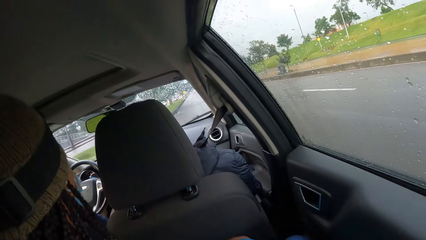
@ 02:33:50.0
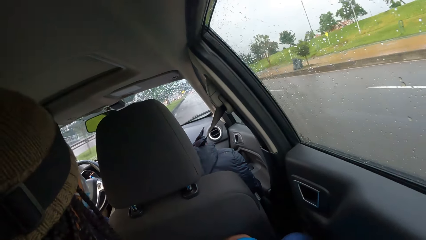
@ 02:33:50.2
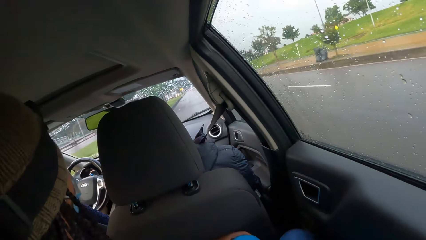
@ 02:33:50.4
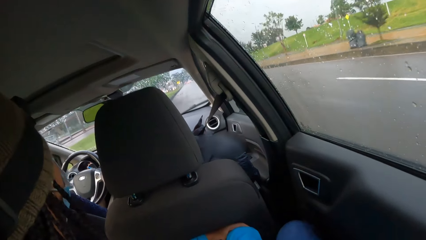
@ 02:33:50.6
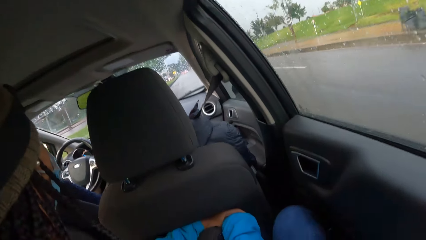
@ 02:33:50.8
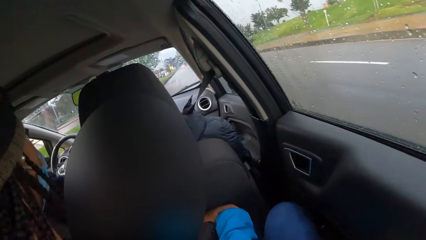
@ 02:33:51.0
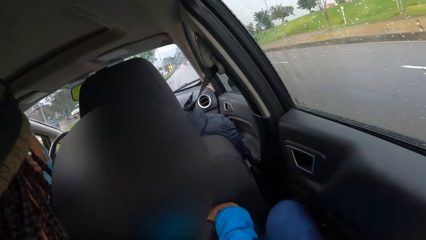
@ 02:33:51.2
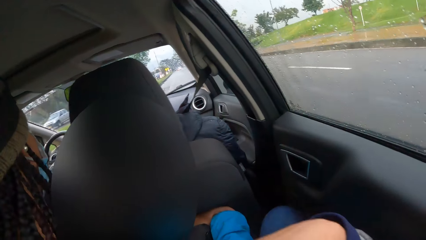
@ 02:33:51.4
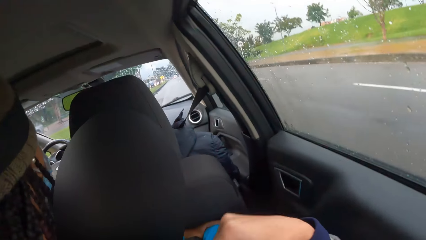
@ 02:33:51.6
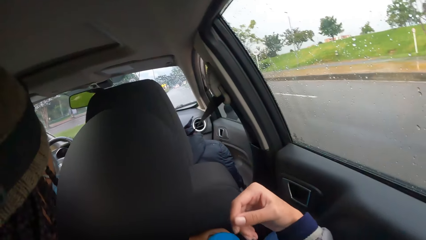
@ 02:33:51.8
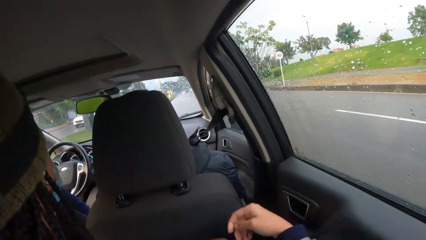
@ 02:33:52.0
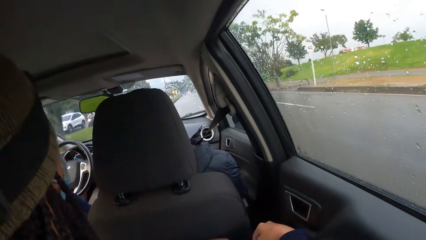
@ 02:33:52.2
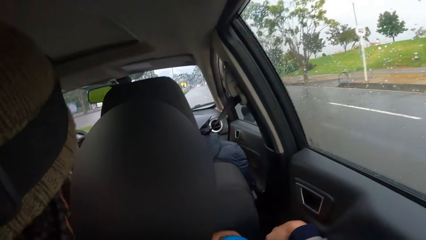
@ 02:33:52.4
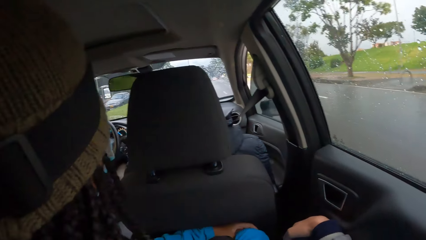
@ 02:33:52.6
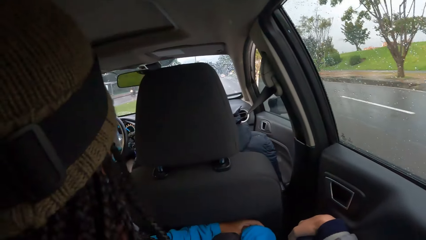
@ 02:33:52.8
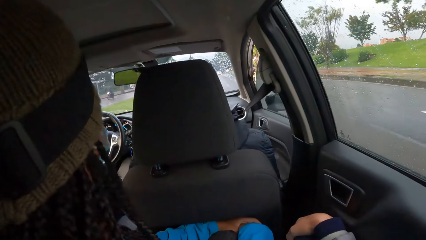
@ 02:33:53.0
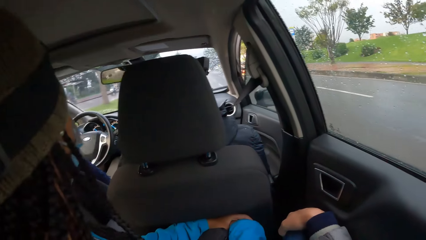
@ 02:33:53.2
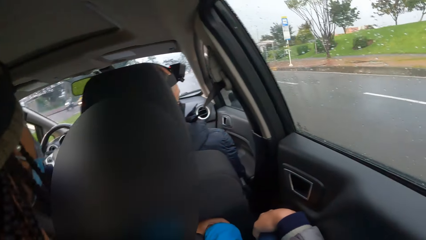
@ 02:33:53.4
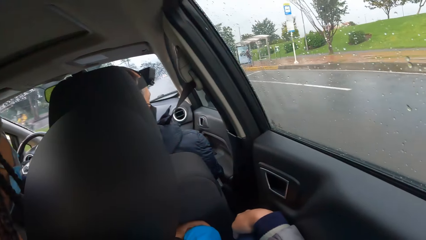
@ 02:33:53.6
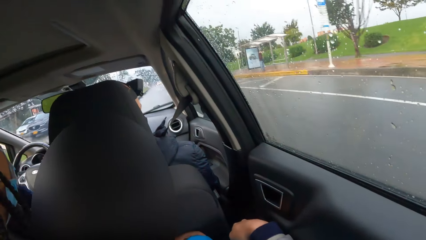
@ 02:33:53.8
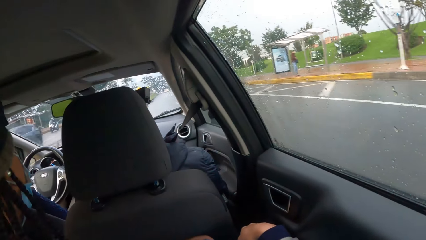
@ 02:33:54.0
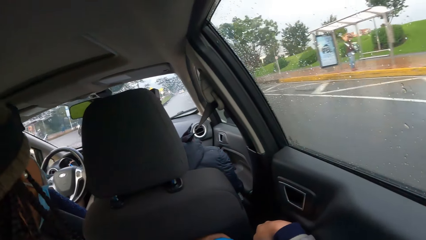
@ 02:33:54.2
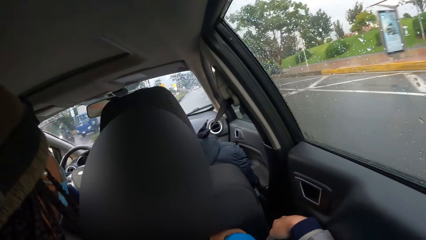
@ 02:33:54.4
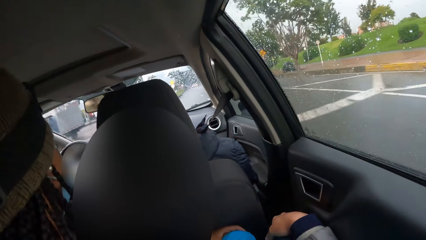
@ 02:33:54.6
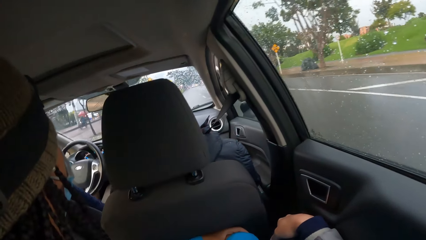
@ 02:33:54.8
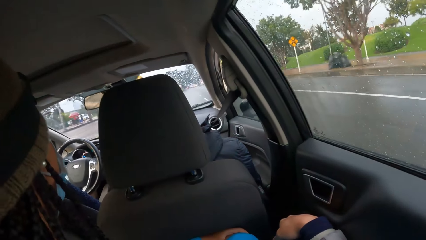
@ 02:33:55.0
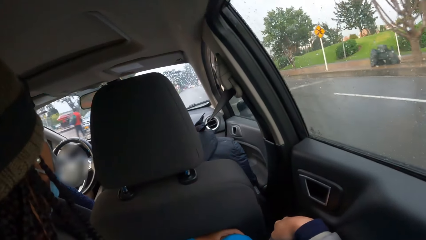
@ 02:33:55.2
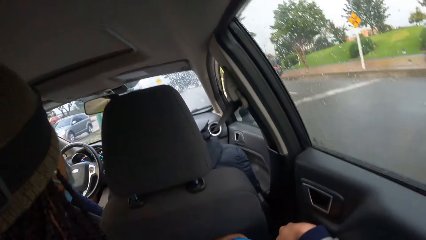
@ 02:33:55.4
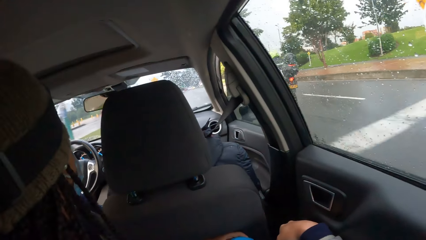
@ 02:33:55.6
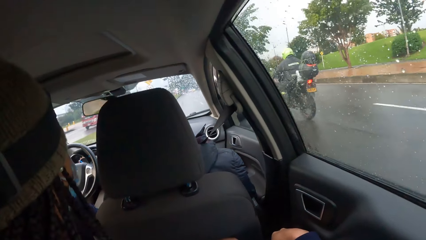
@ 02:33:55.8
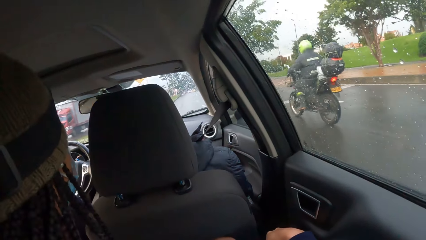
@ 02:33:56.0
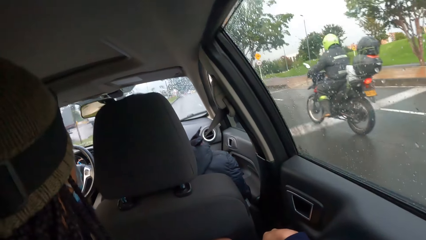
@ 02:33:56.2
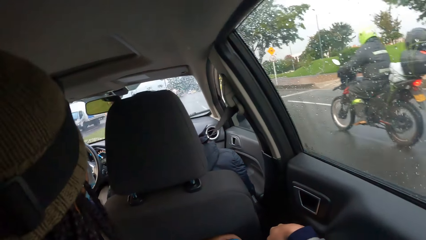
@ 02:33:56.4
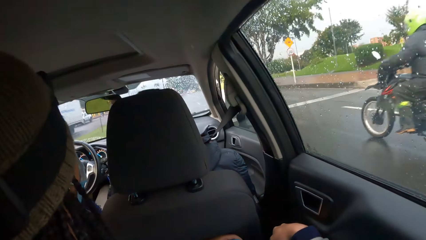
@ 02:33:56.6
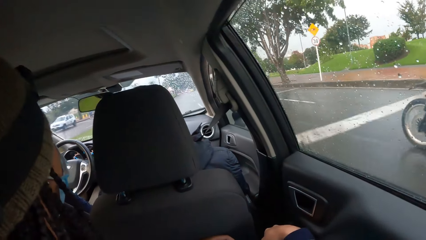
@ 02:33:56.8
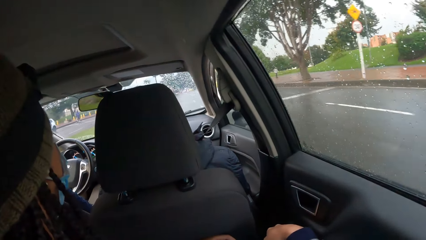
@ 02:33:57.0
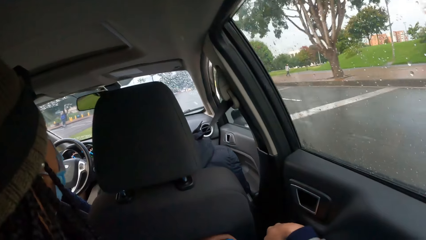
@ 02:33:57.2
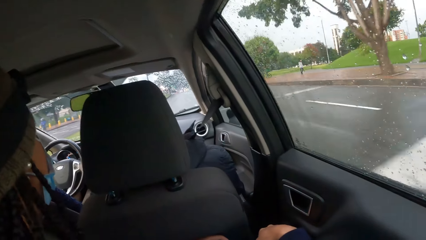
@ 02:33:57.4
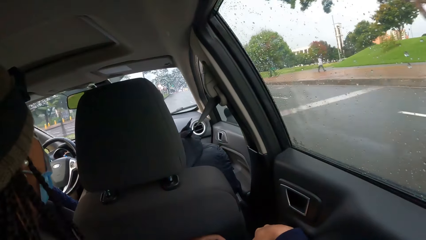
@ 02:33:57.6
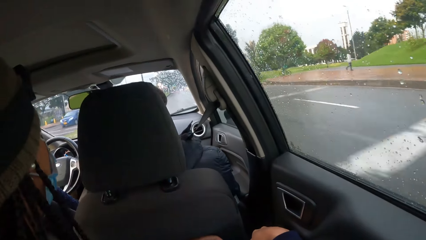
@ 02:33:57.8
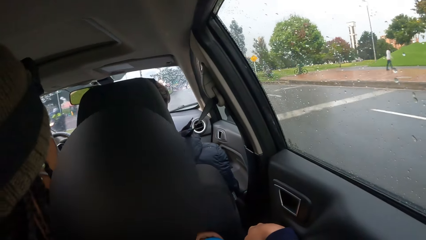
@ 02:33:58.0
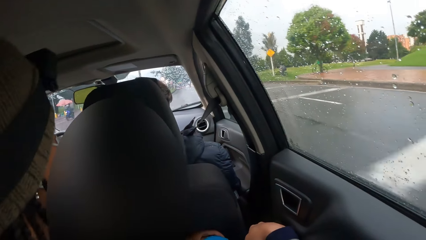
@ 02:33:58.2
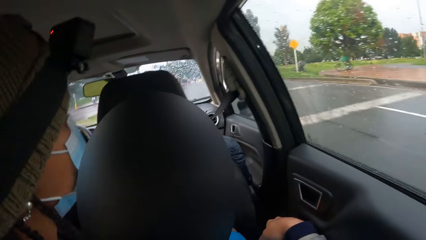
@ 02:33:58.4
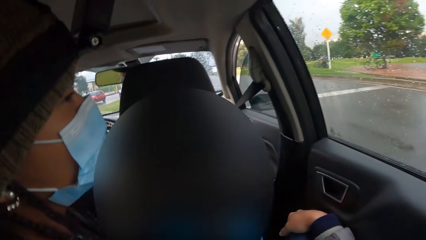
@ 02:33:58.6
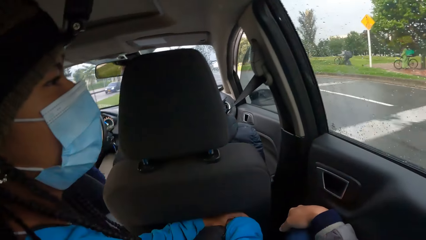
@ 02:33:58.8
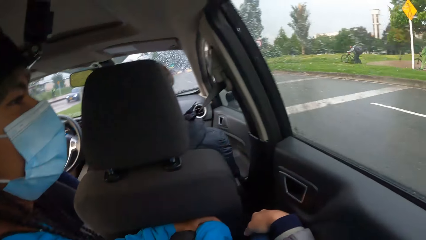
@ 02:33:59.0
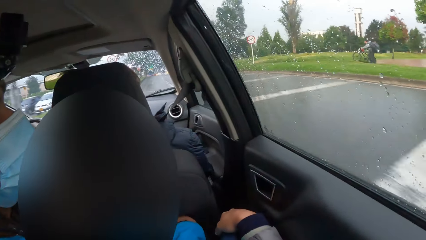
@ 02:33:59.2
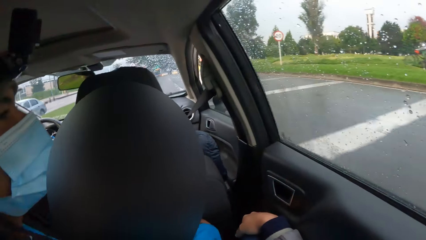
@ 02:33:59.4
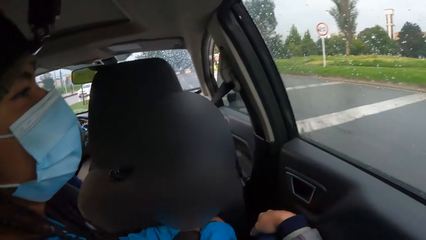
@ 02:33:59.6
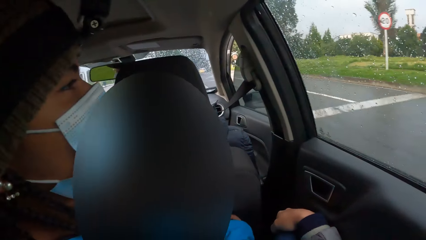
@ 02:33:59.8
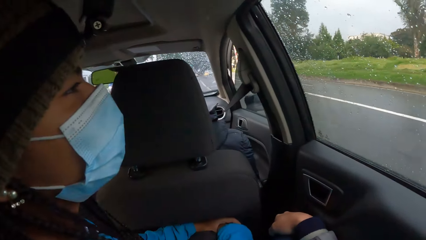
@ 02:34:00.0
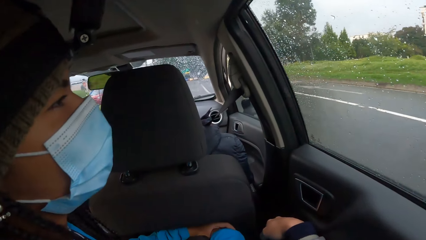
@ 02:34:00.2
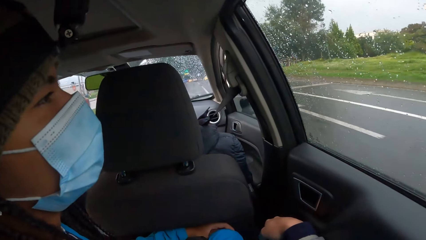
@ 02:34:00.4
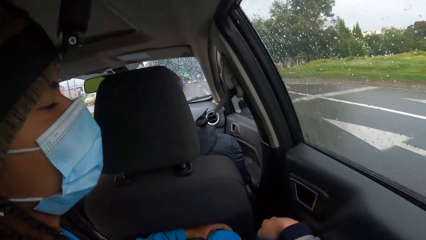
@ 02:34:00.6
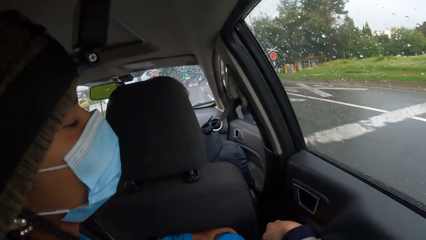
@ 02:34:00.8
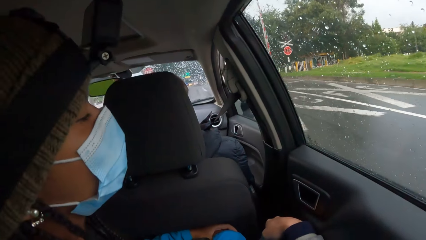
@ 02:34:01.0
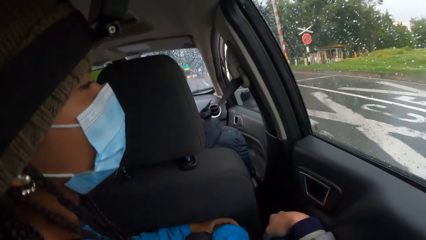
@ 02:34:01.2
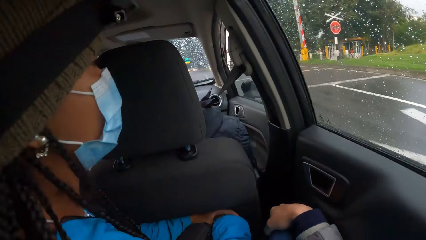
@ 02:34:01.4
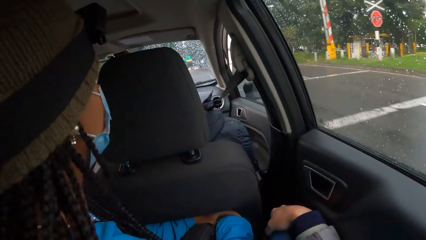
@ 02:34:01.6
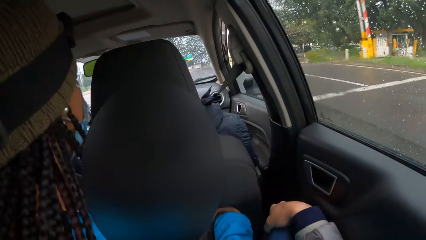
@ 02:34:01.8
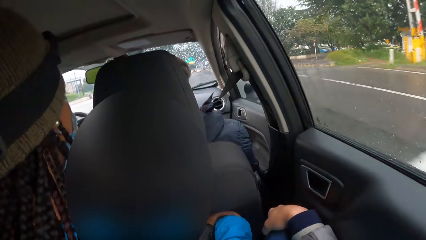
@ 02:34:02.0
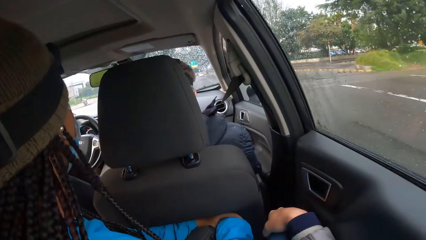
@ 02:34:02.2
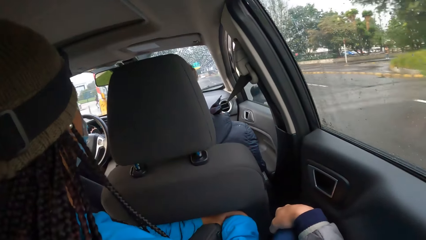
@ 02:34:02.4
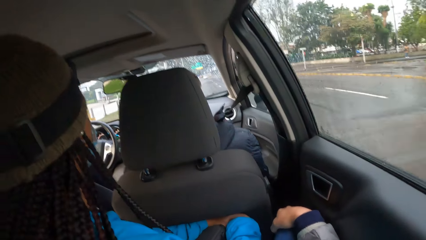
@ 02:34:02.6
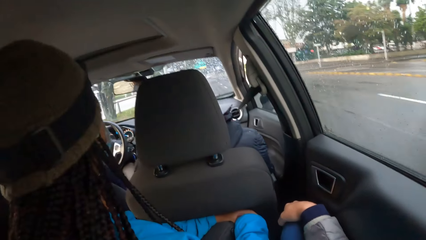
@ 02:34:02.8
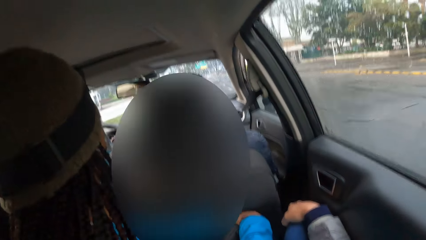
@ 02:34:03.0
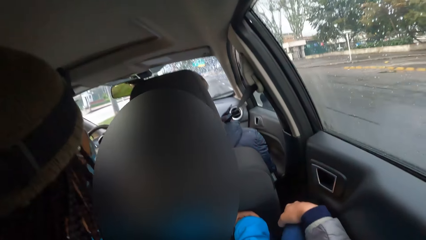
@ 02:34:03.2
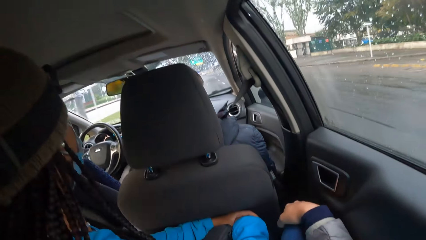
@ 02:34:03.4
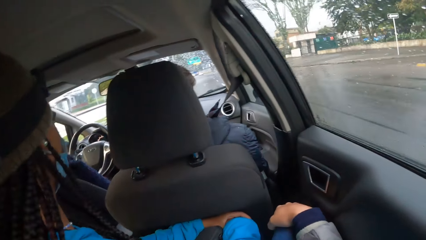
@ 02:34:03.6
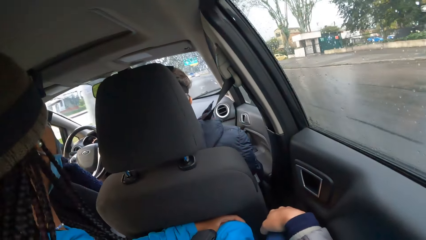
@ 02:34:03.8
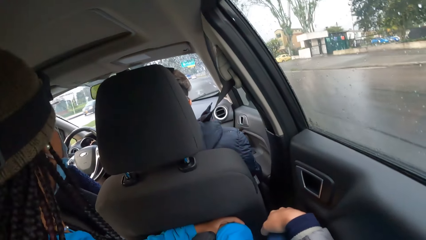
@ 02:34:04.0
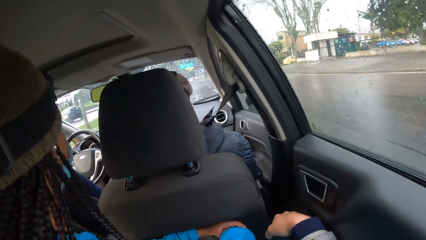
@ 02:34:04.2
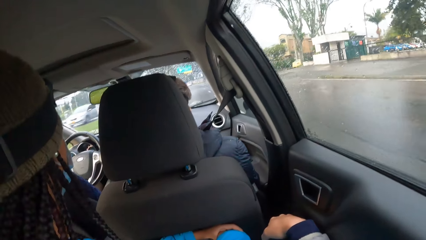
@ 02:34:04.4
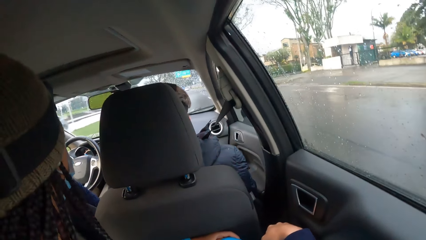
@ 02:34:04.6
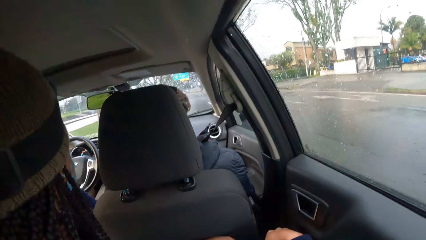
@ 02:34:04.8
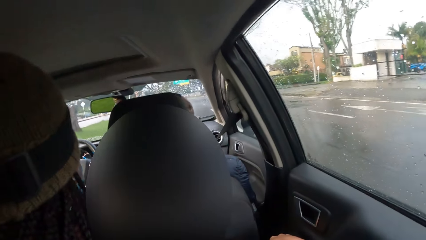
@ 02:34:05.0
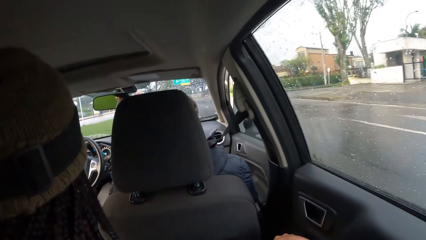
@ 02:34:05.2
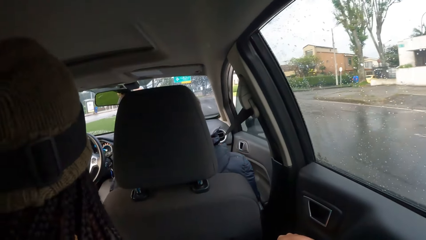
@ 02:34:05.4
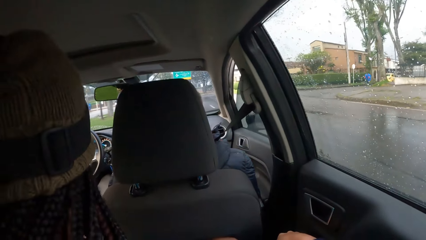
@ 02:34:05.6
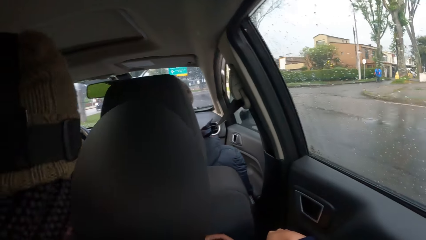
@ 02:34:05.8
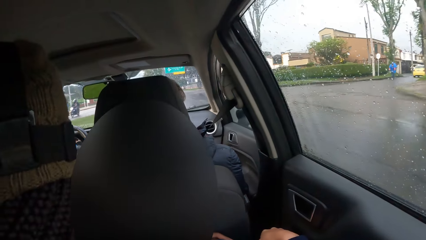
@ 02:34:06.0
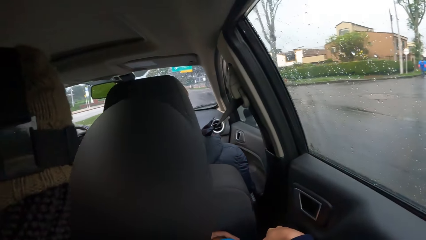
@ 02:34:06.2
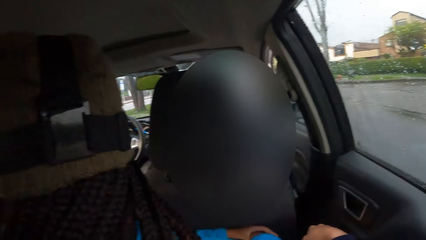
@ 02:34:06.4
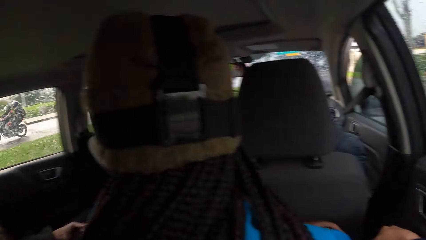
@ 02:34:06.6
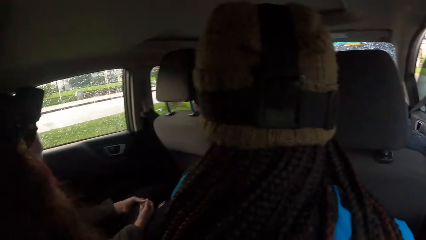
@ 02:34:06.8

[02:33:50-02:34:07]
The camera wearer drops his hand.
